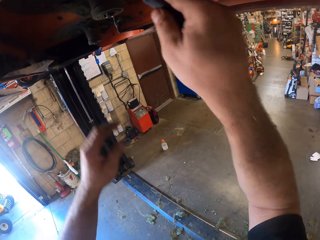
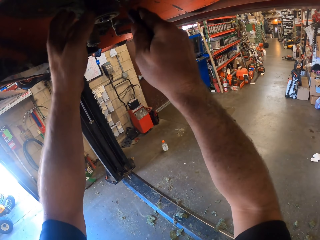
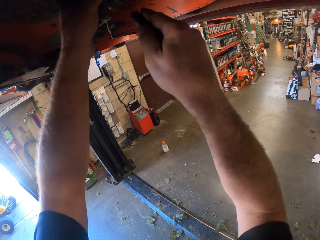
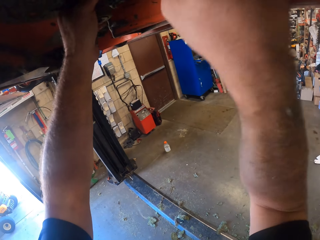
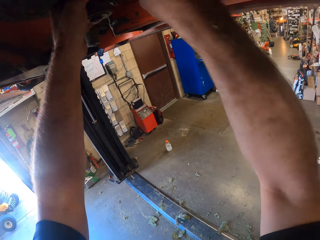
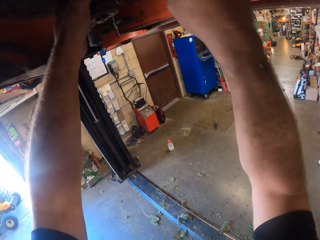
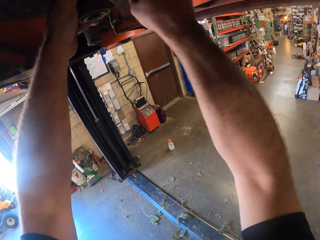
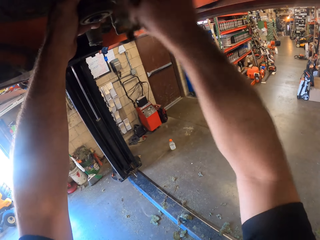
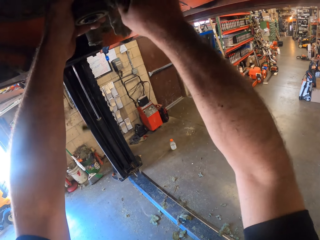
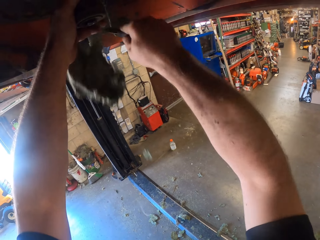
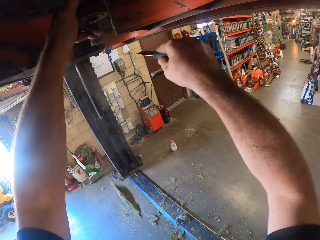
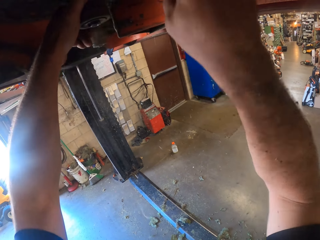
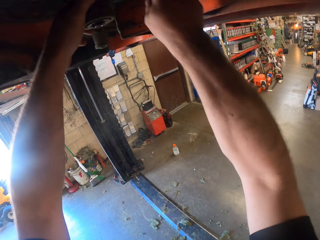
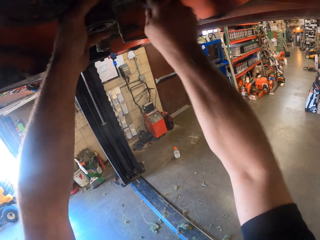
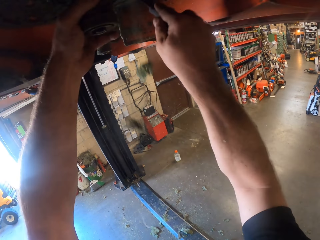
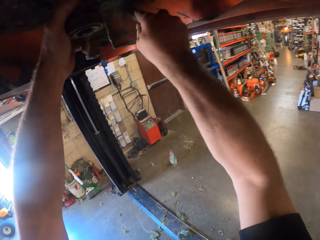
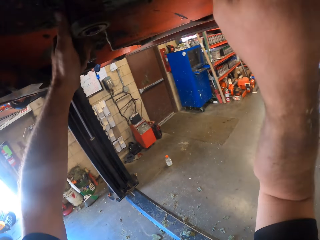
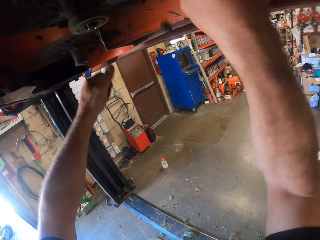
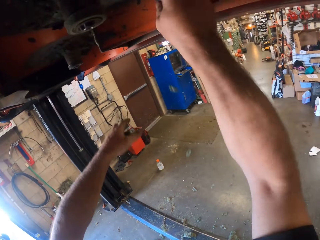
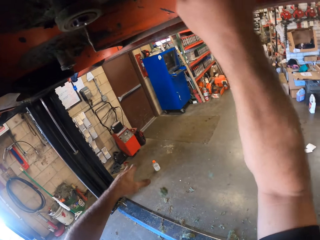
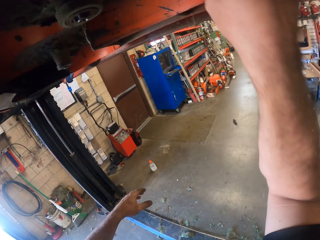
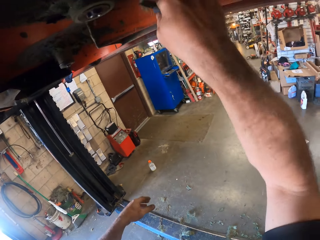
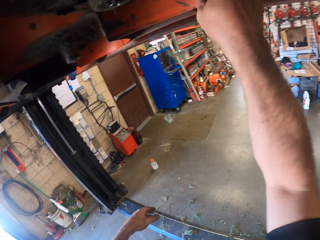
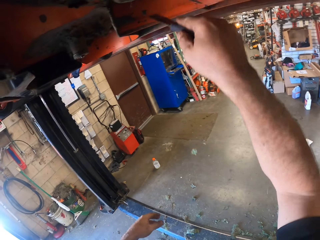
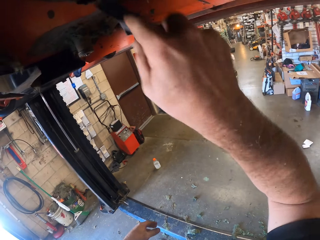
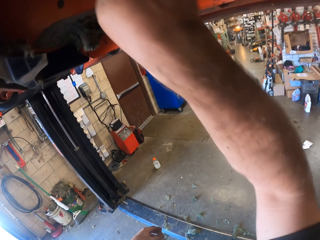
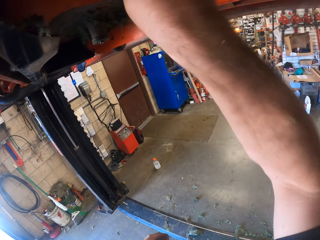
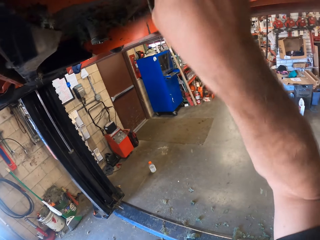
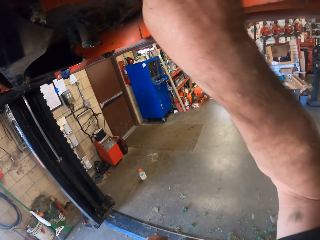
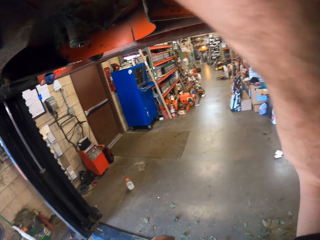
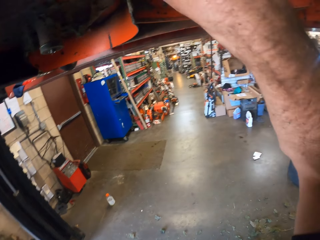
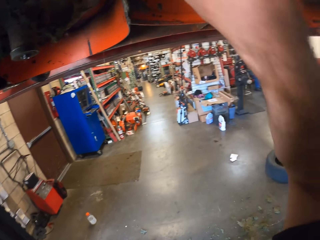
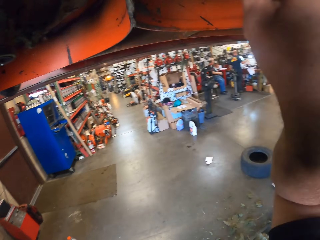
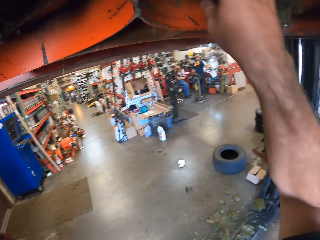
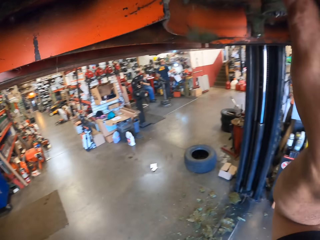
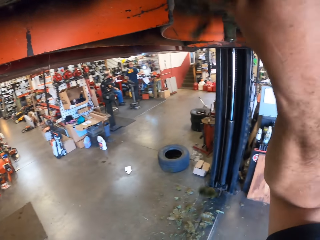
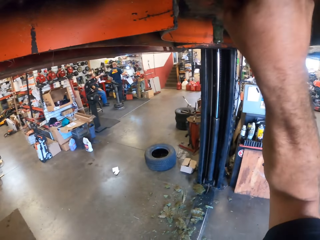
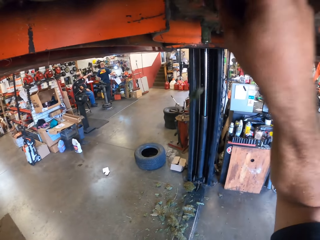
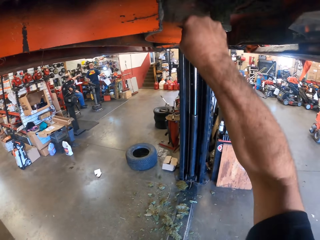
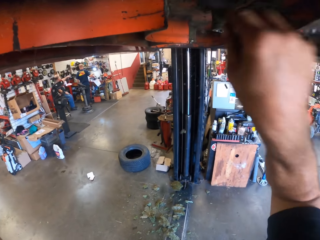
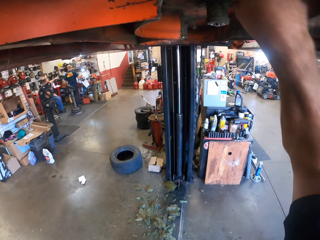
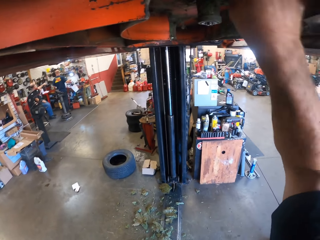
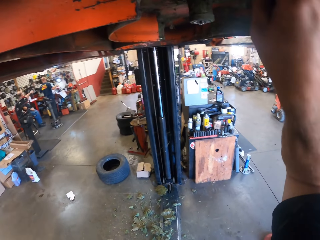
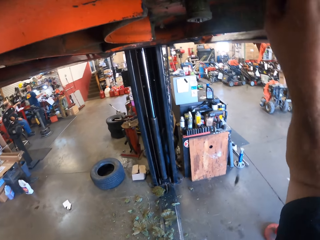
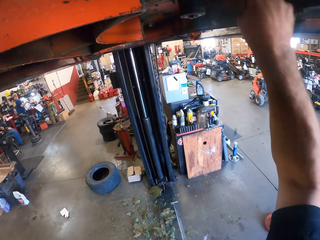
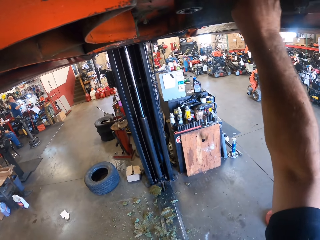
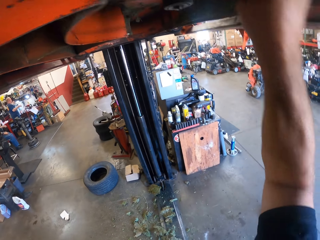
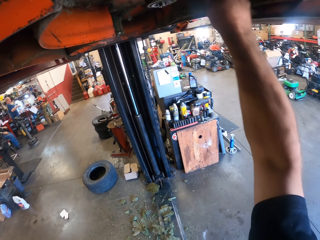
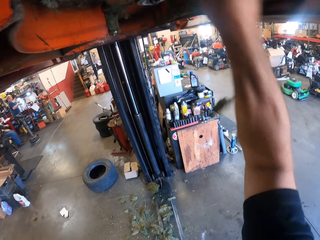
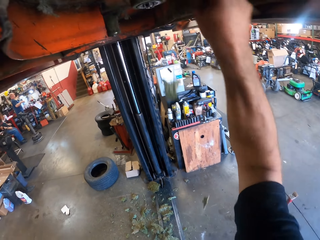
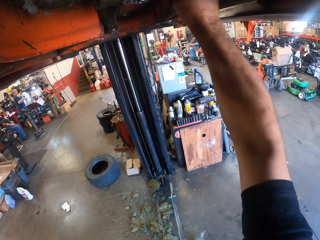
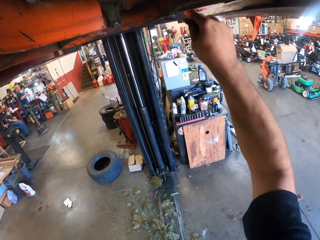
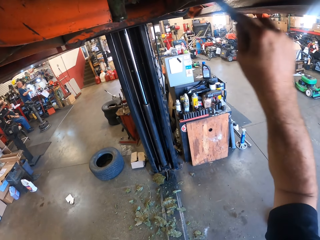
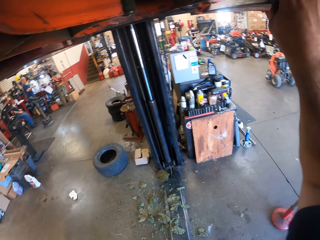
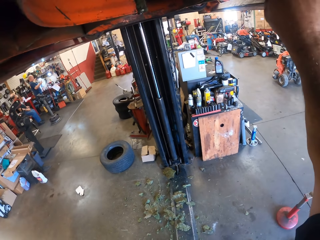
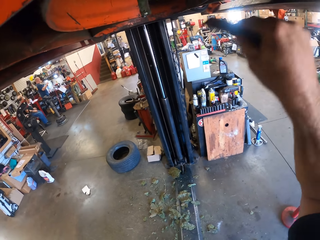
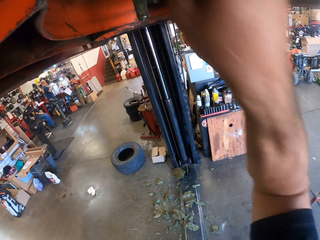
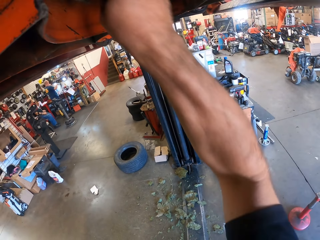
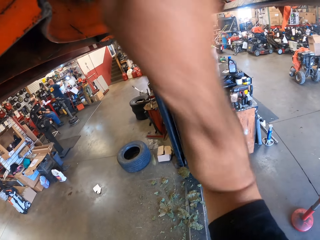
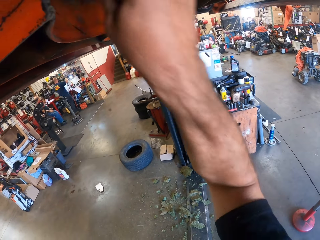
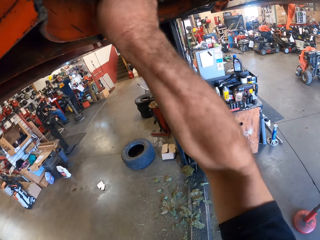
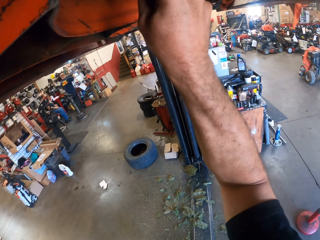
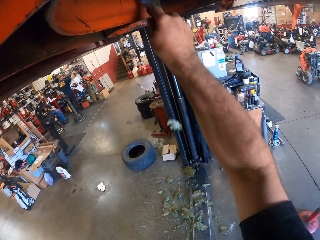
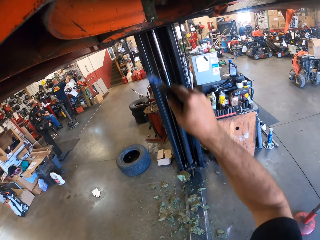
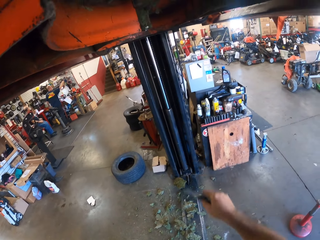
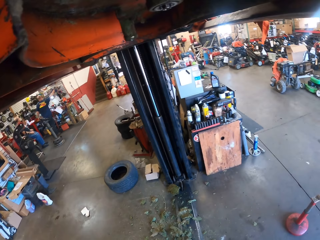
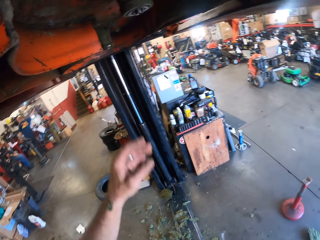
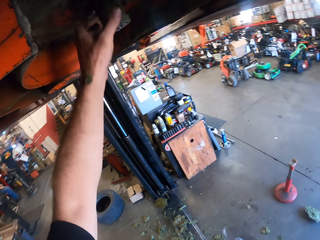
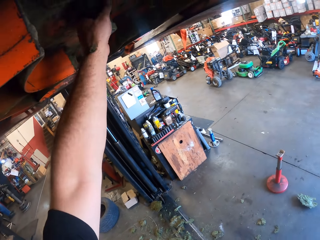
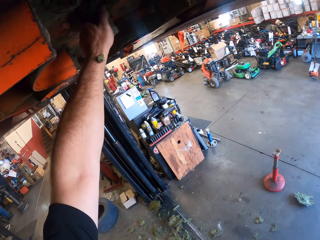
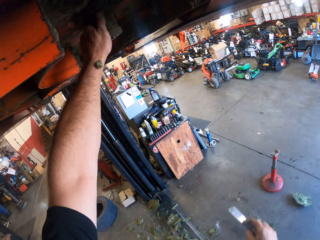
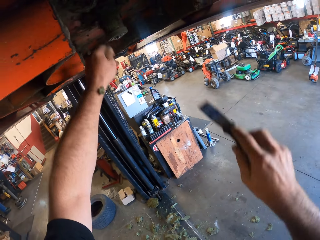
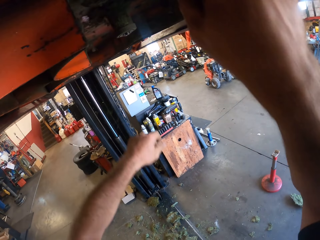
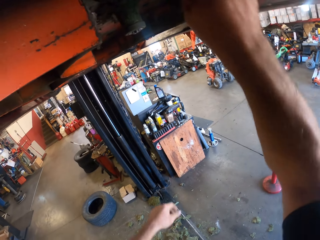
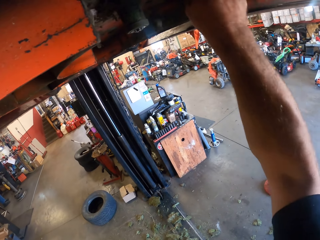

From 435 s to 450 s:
A man stands up on the floor. Another man sits on the chair. The camera wearer removes something from the lawn mower. The first man walks around the room. The other man sits on the chair. The camera wearer removes something from the lawn mower.

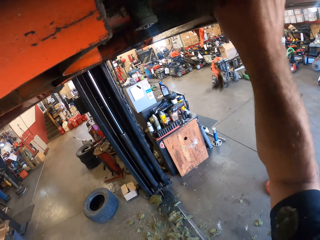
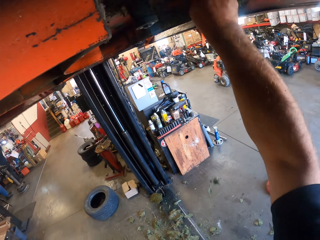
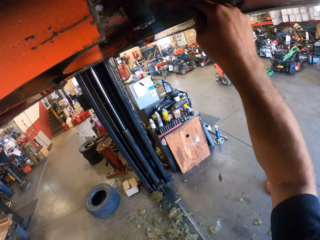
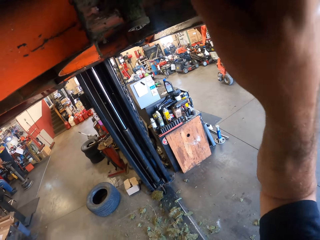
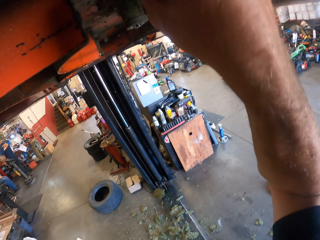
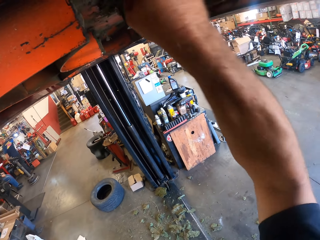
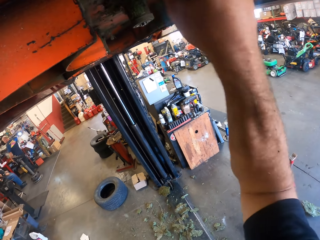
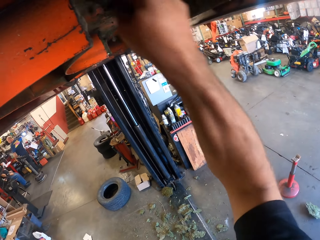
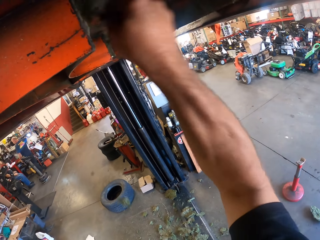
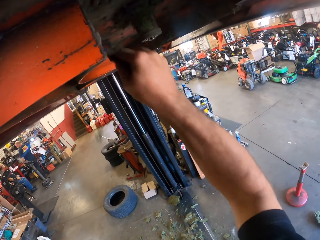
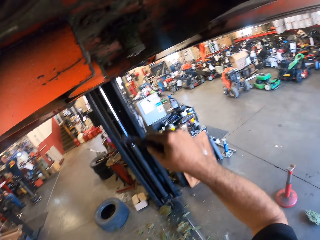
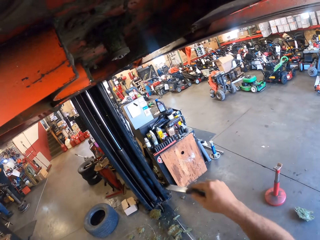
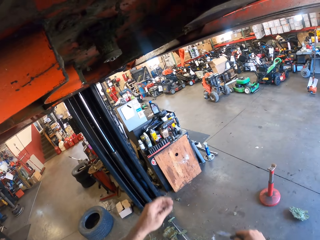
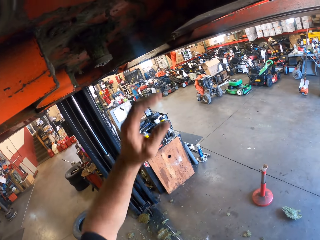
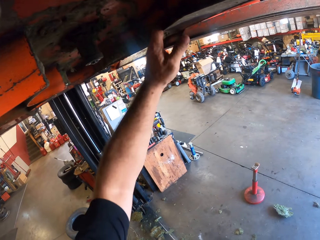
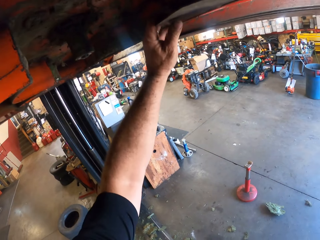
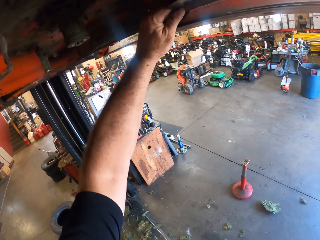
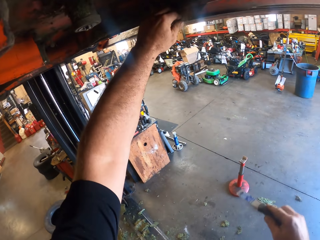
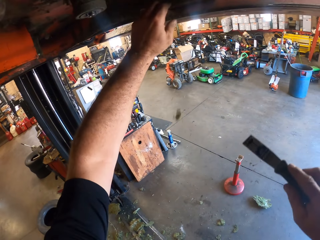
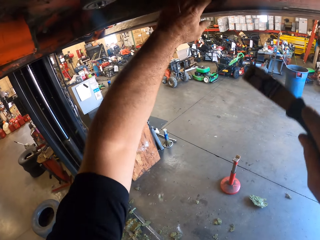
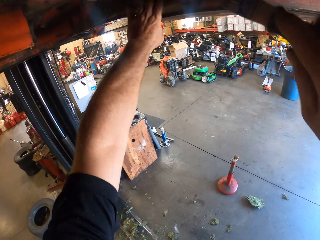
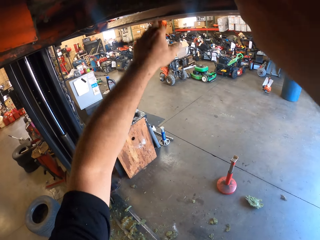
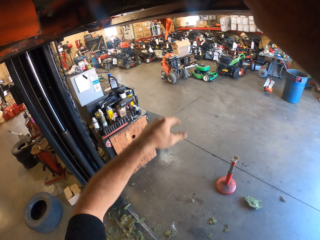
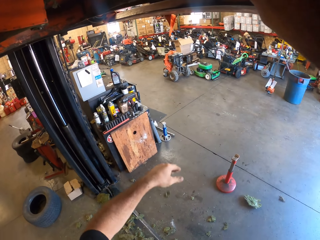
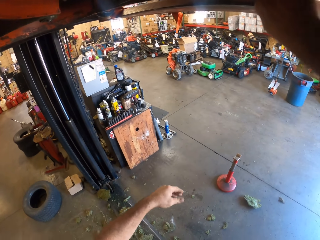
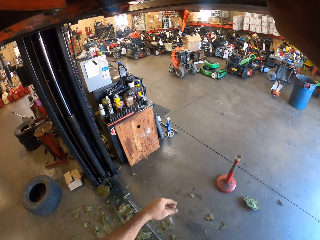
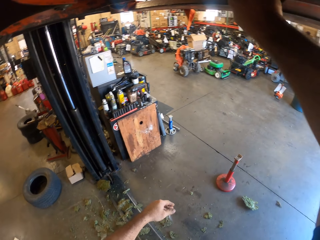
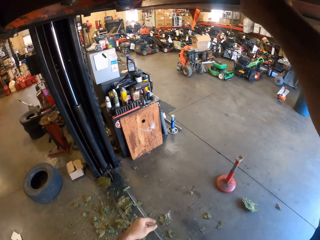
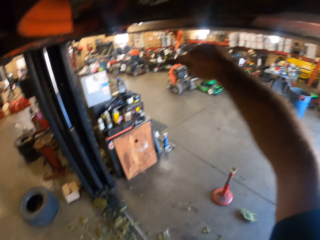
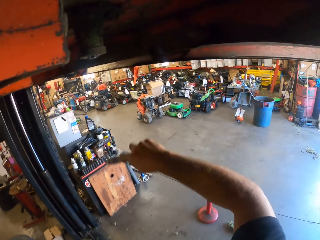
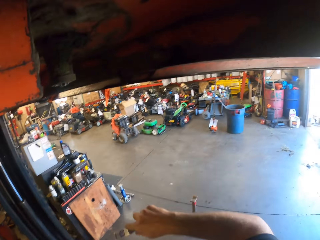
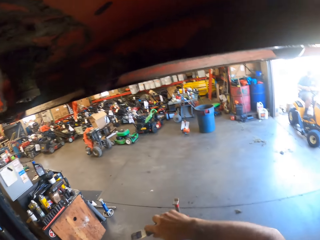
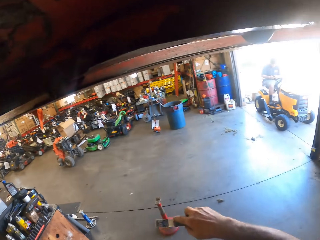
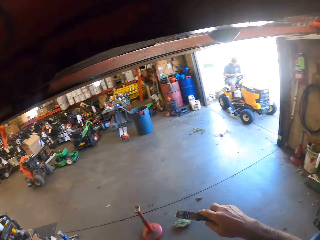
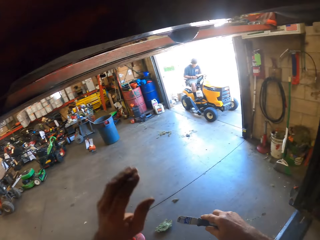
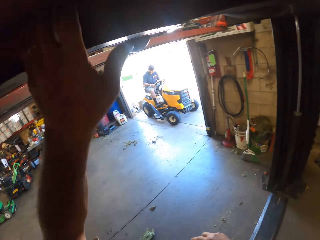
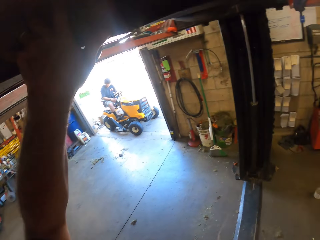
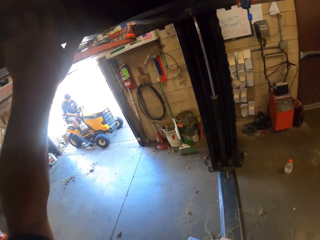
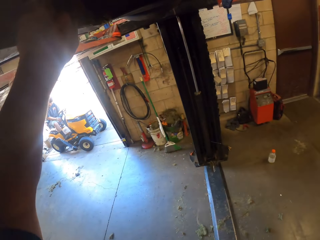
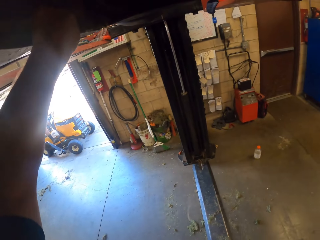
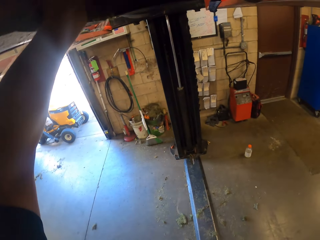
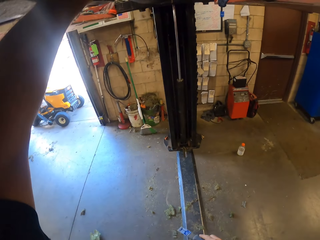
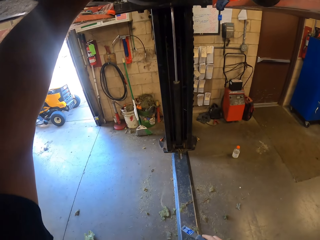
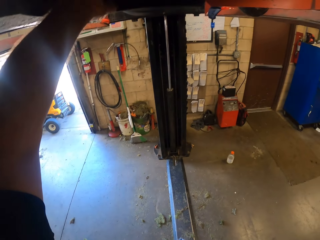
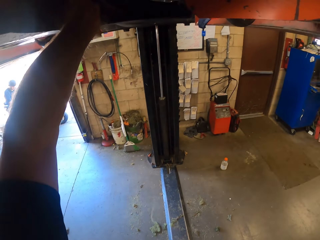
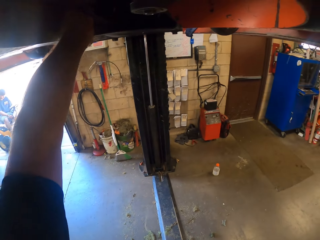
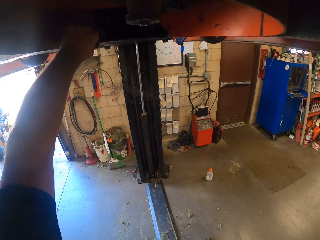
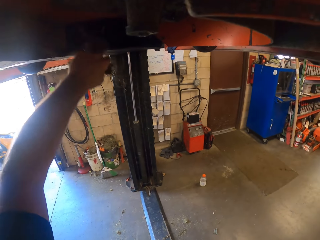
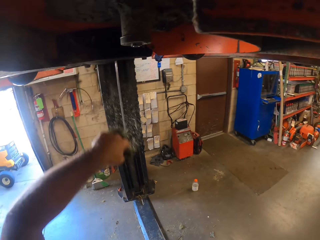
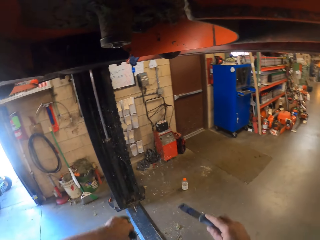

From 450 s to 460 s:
A man sits on a lawn mower. The camera wearer removes something from the lawn mower.
